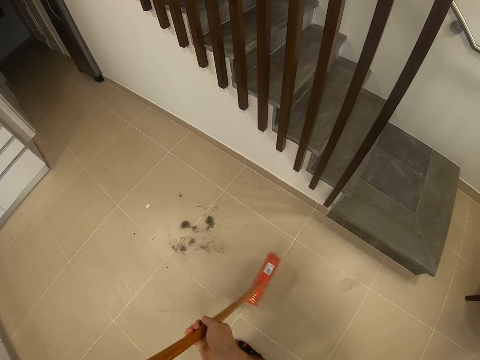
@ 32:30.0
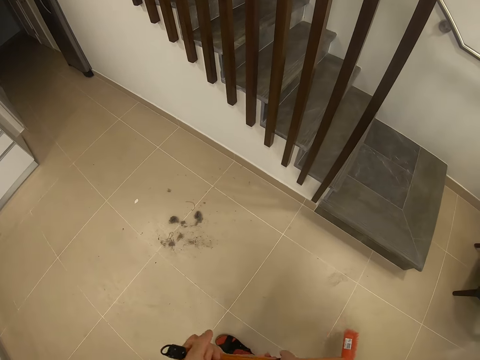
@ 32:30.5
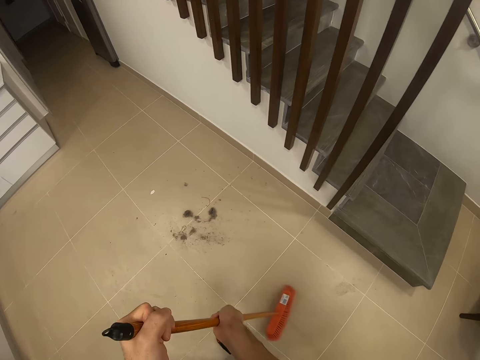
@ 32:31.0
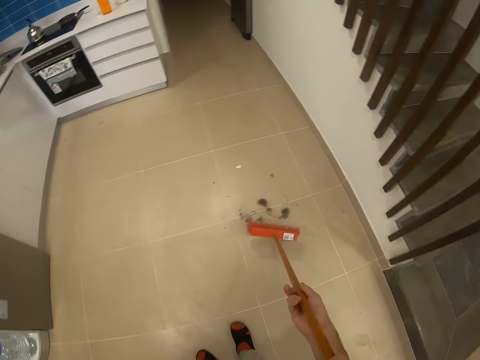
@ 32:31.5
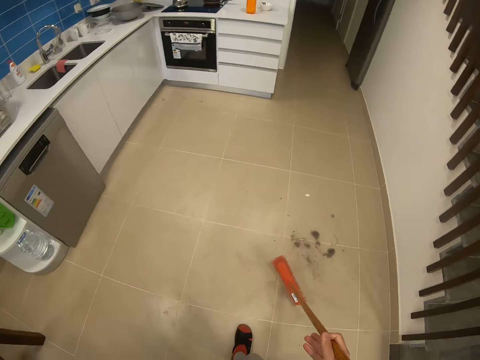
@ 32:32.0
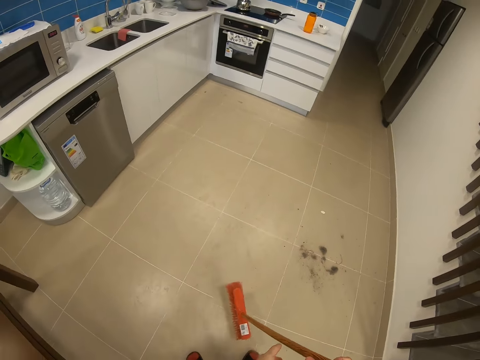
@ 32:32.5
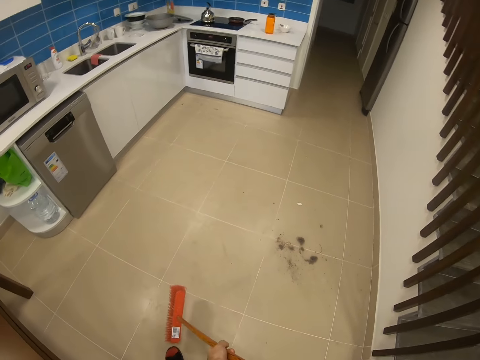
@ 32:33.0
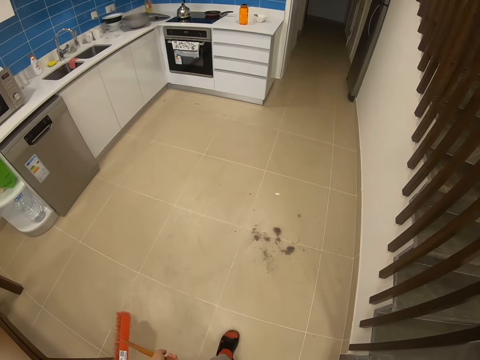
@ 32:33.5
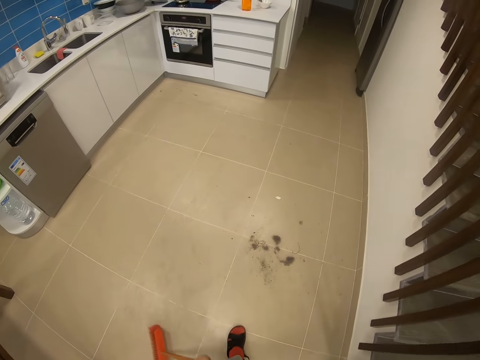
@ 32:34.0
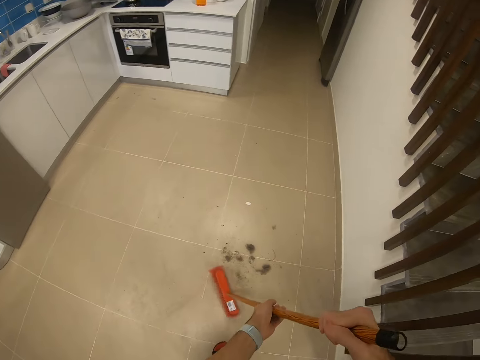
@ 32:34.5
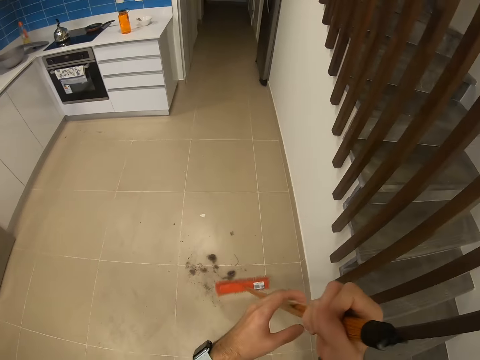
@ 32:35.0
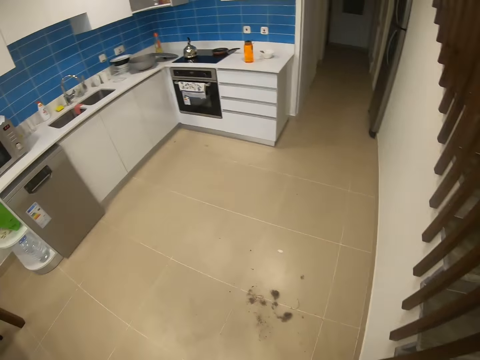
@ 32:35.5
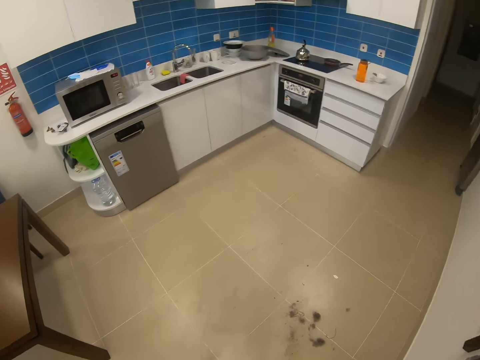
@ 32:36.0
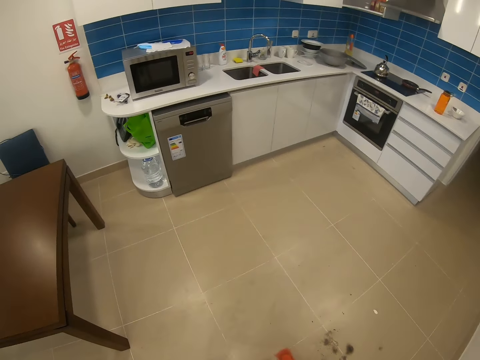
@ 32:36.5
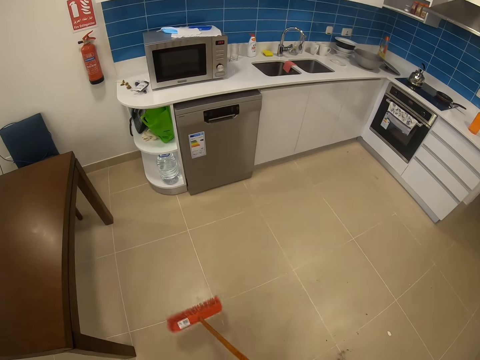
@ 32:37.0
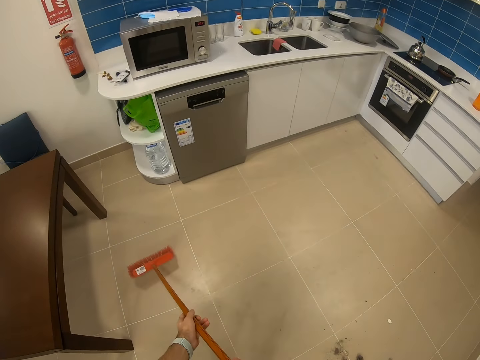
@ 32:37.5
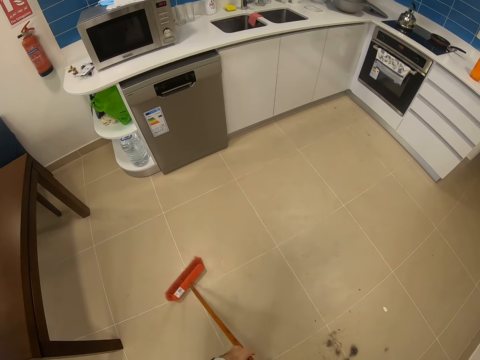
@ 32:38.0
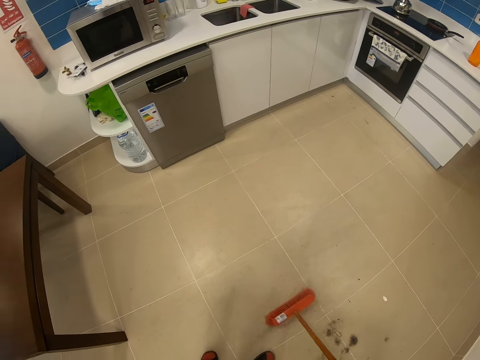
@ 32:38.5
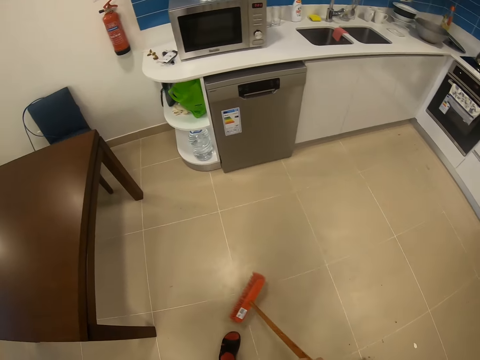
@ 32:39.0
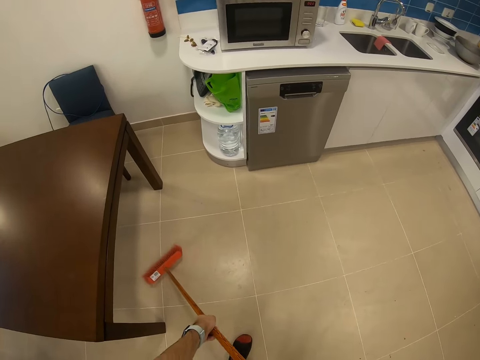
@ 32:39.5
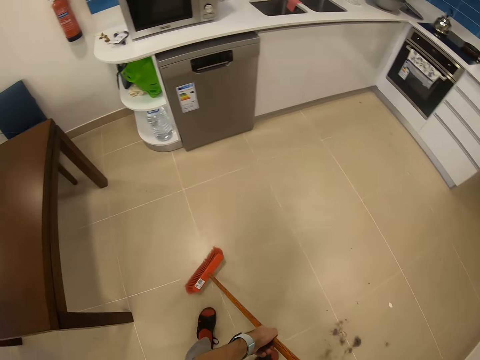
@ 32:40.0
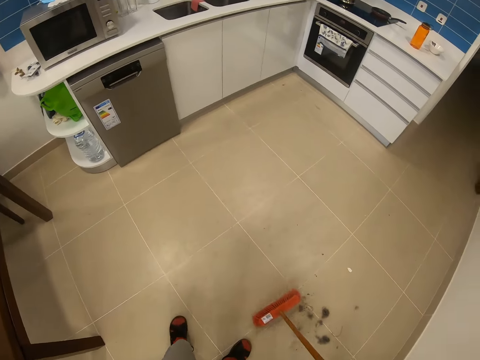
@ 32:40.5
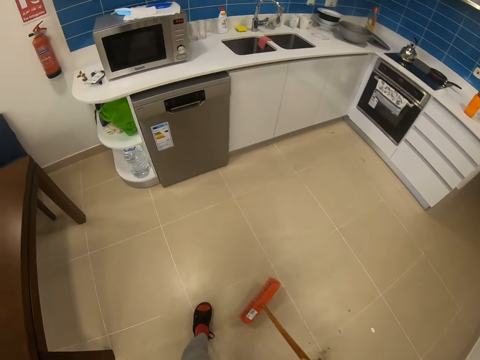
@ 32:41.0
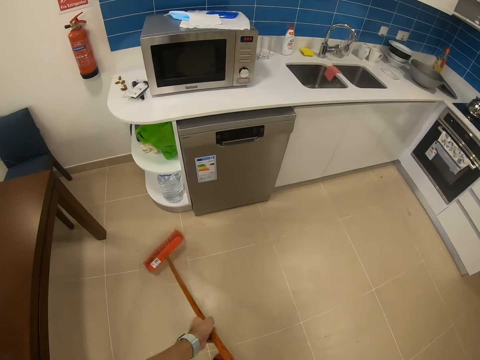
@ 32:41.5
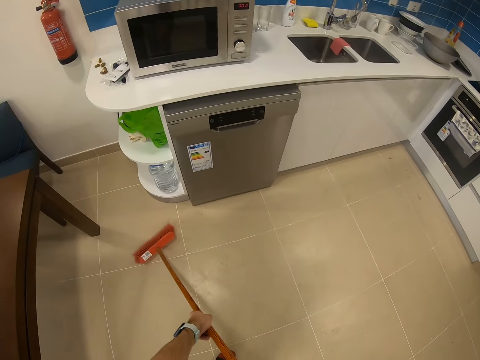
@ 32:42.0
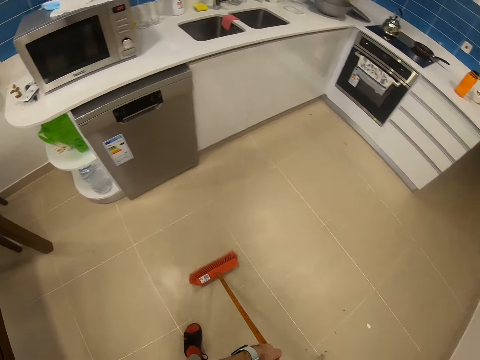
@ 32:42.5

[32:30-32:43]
The camera wearer holds a sweeping brush. They change the brush from right hand to left. They collect dirt using a broom.

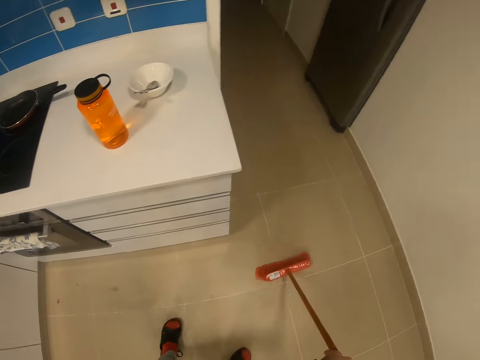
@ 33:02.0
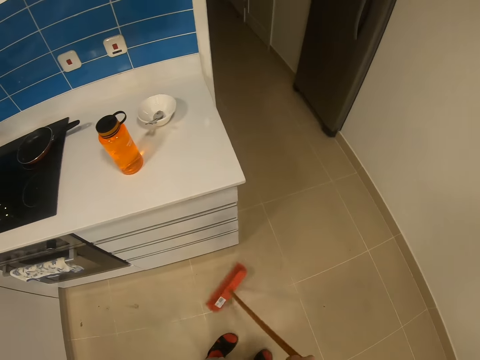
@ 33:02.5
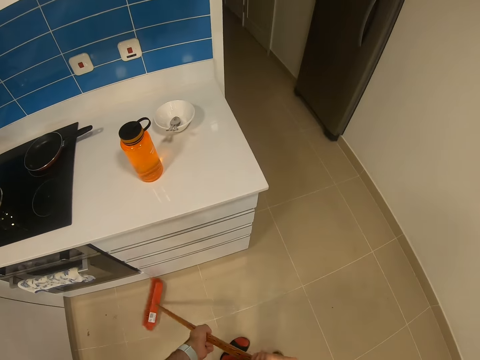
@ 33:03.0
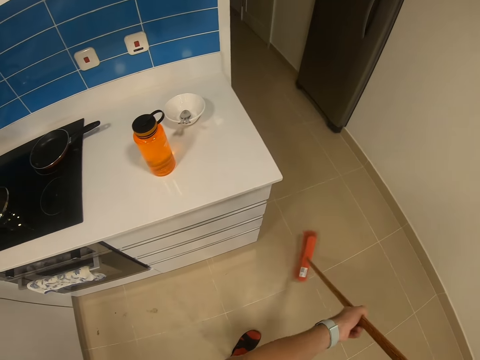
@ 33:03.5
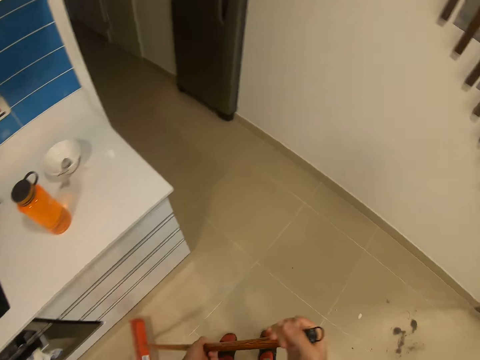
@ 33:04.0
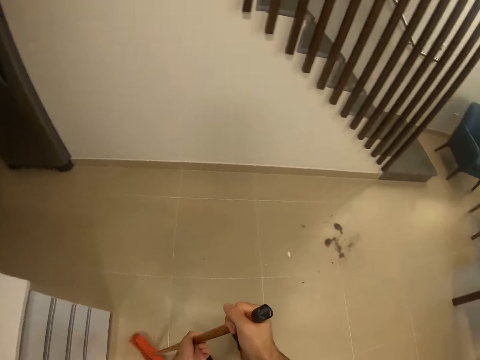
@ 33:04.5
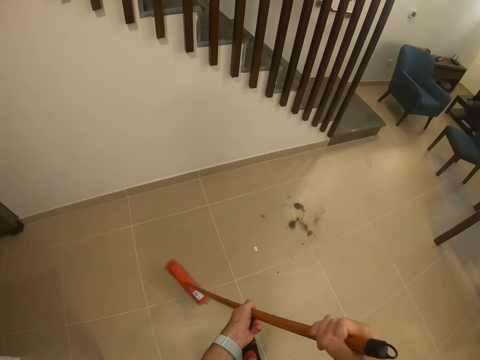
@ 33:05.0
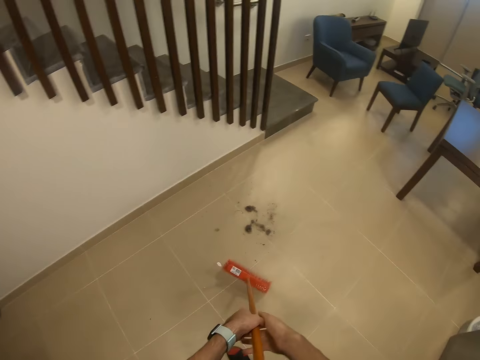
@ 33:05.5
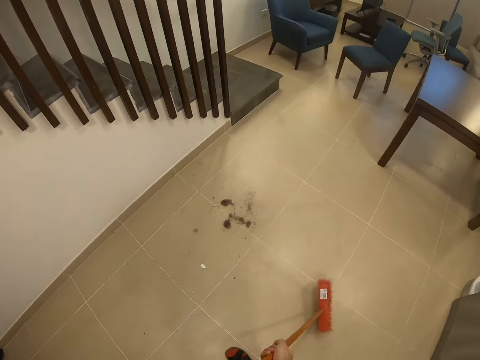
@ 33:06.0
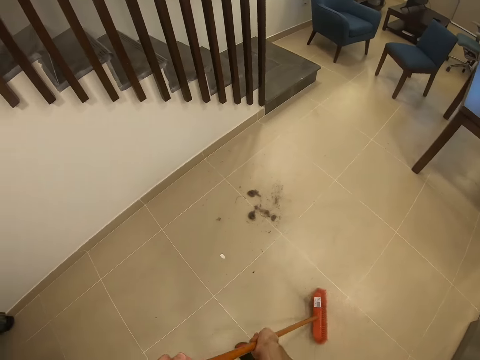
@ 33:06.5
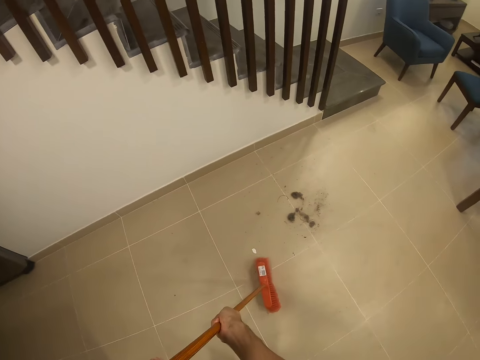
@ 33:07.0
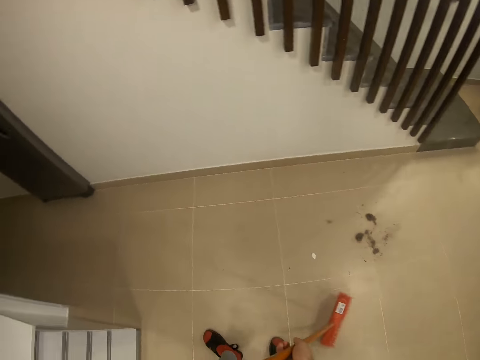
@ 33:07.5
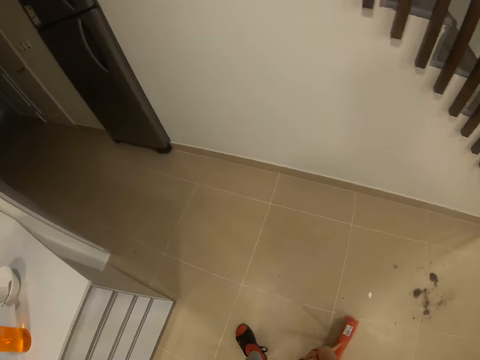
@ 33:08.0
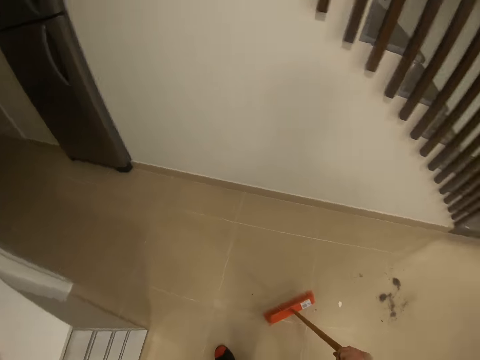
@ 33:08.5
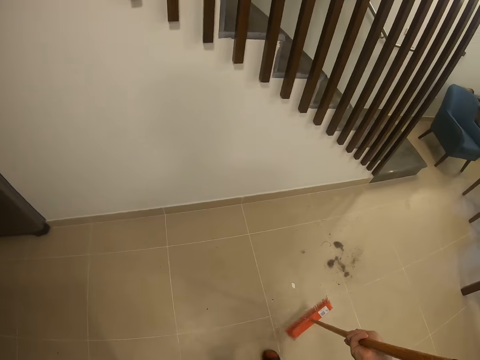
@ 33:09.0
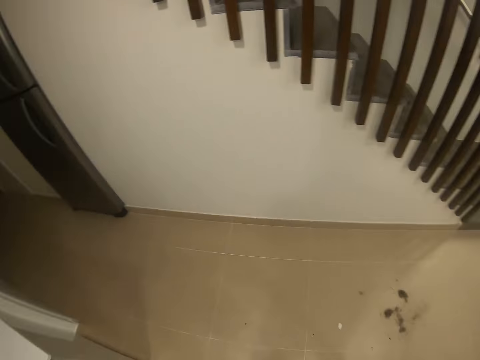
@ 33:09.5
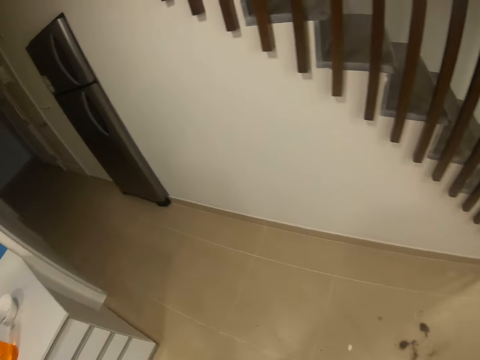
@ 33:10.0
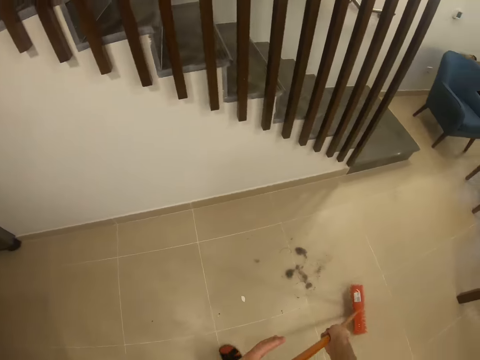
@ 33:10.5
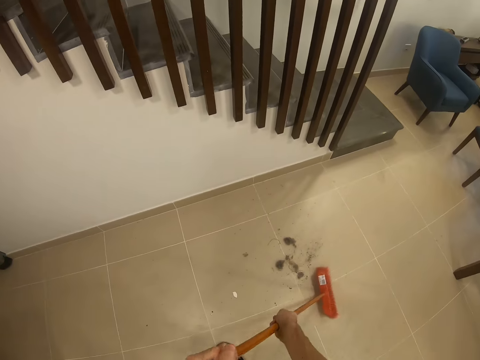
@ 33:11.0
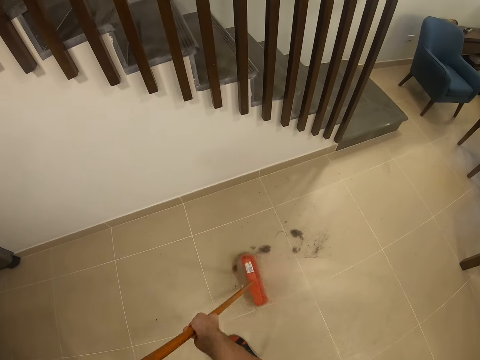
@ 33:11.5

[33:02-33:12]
The camera wearer turns back. They collect dirt using a broom.

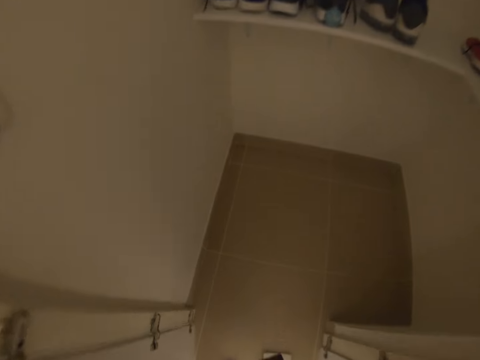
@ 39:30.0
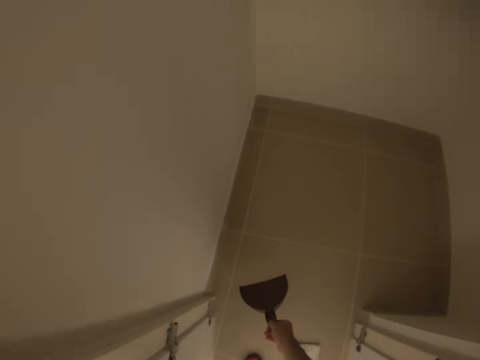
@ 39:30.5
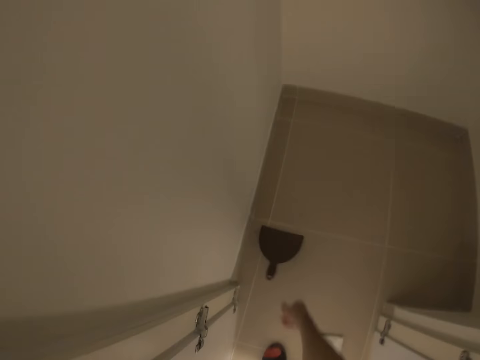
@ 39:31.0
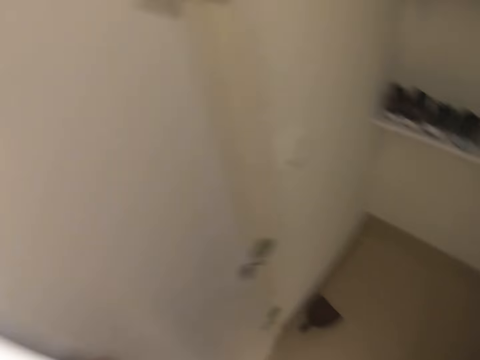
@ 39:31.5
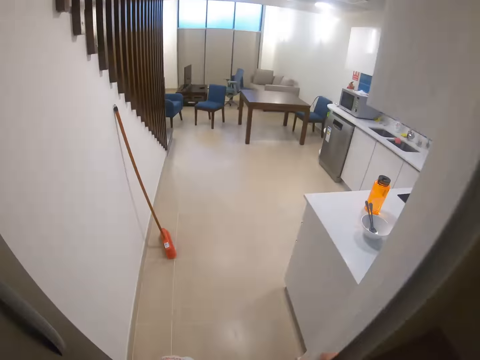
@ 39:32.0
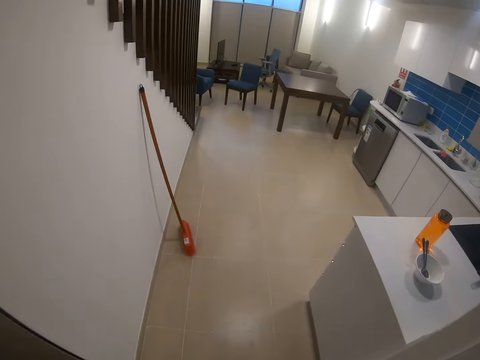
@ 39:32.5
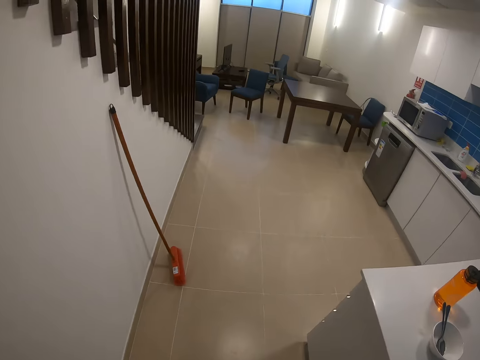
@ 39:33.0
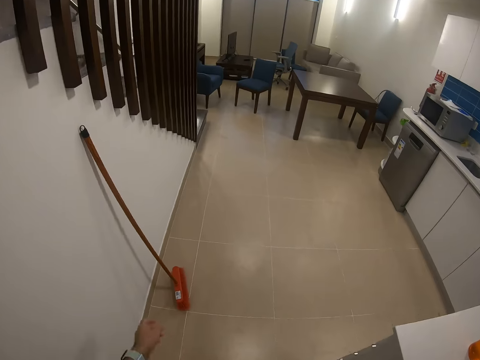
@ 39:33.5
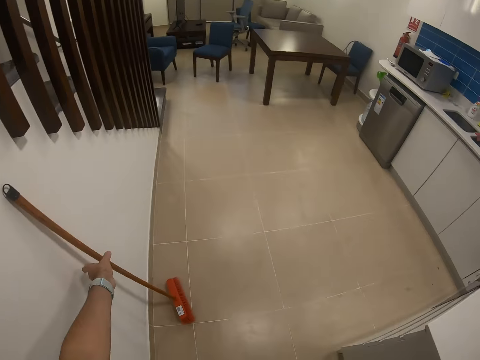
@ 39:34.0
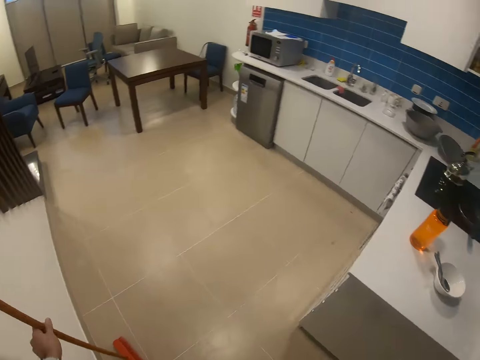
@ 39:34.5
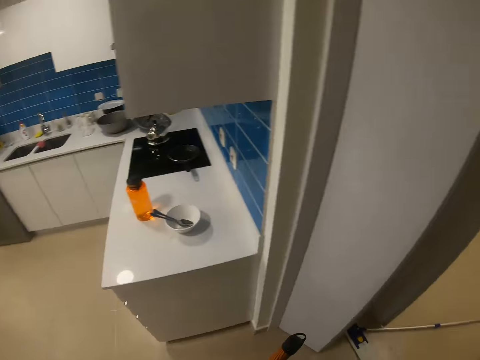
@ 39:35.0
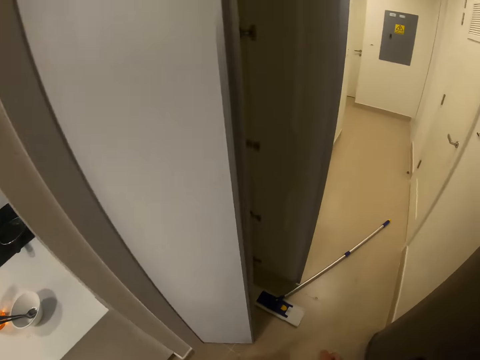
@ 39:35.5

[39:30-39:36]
The camera wearer throws a dustpan on the floor. They place the dustpan in the wardrobe. They walk in the room. They pick a broom.
